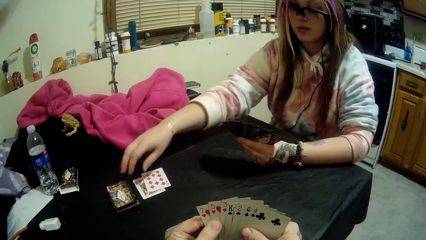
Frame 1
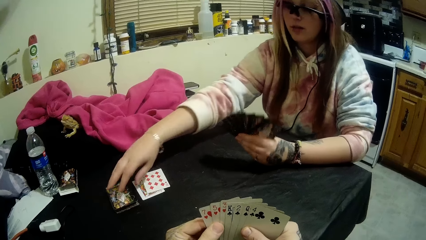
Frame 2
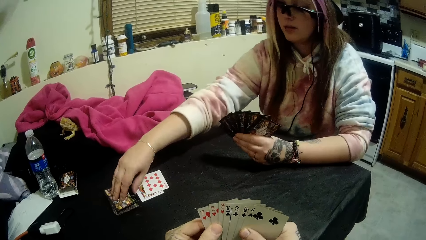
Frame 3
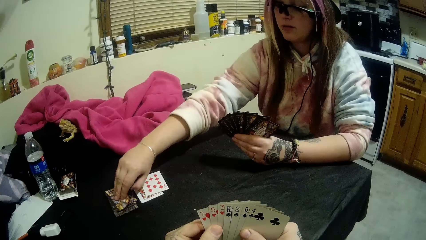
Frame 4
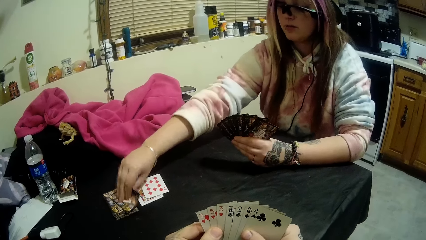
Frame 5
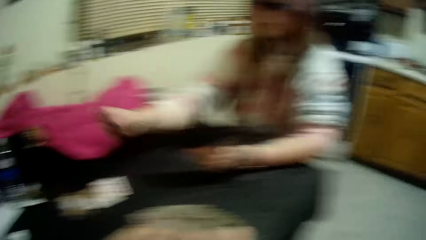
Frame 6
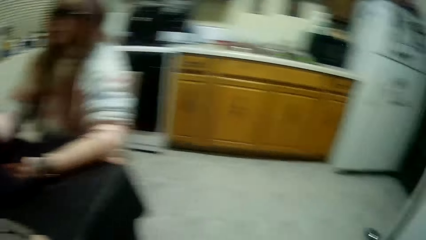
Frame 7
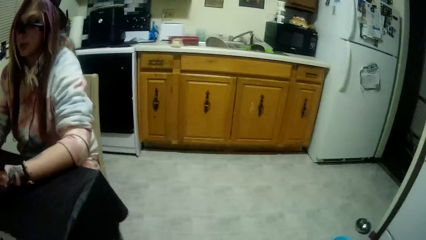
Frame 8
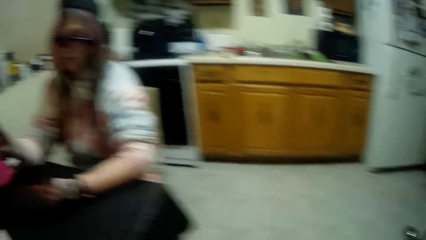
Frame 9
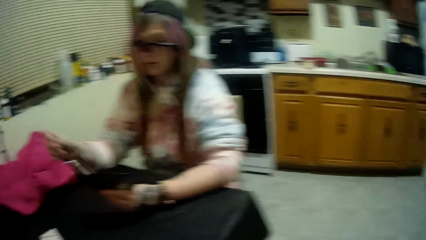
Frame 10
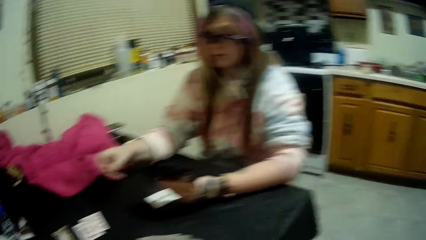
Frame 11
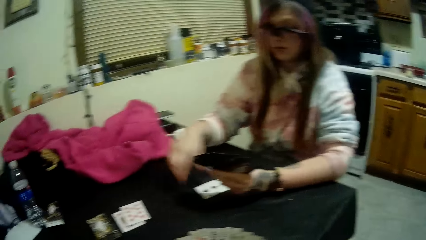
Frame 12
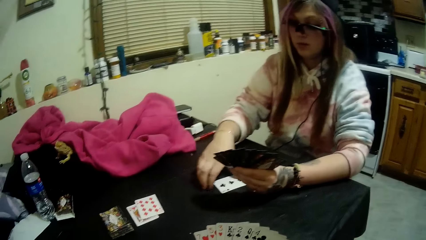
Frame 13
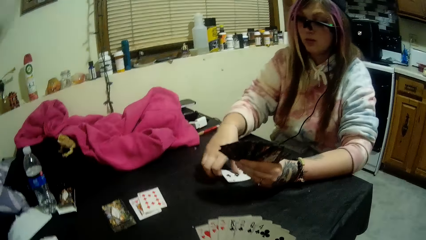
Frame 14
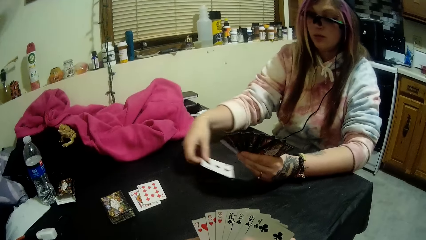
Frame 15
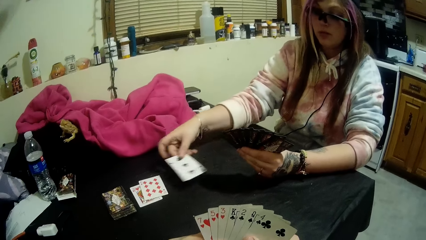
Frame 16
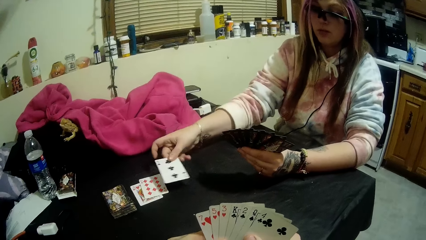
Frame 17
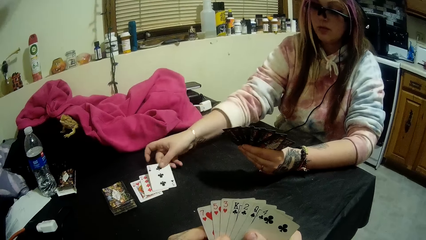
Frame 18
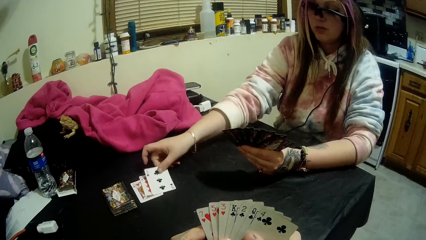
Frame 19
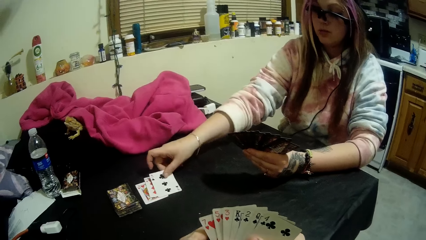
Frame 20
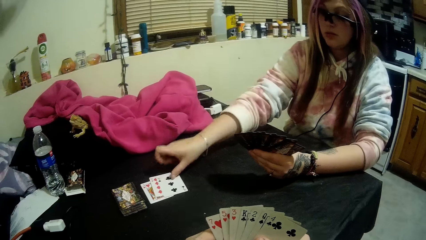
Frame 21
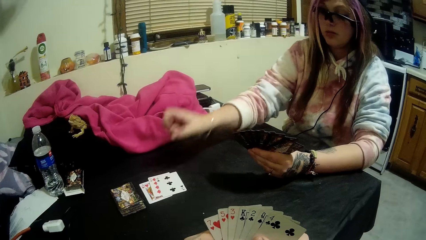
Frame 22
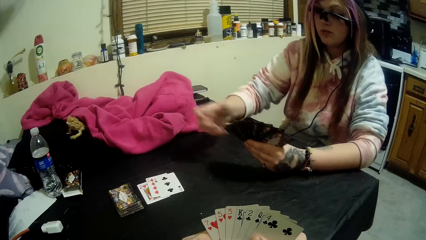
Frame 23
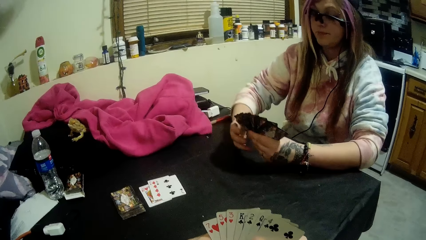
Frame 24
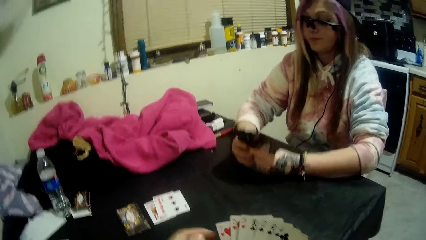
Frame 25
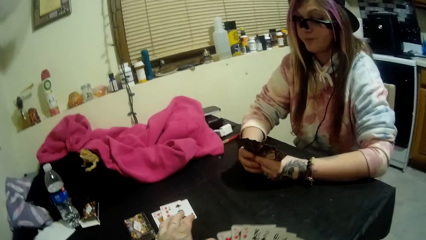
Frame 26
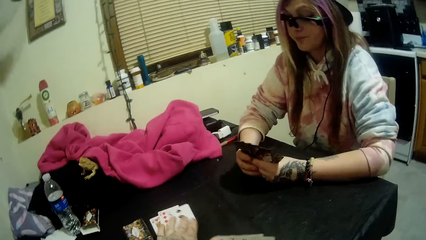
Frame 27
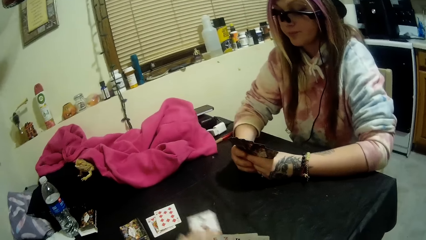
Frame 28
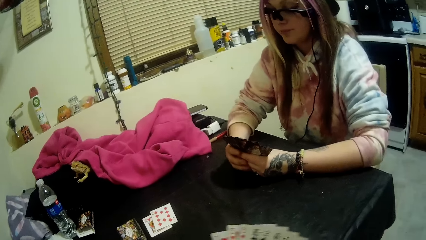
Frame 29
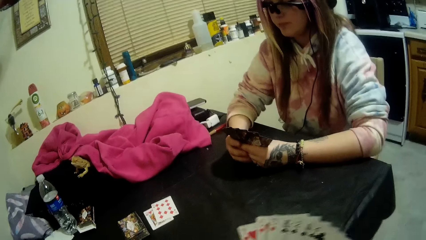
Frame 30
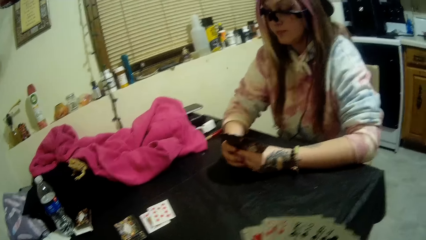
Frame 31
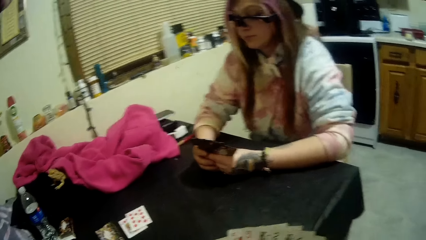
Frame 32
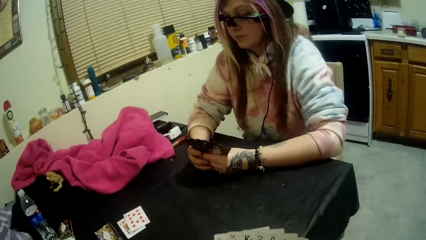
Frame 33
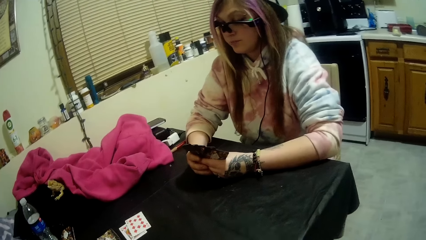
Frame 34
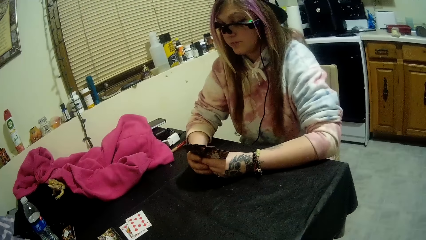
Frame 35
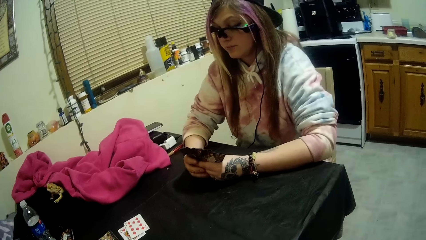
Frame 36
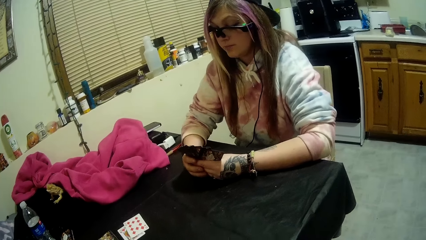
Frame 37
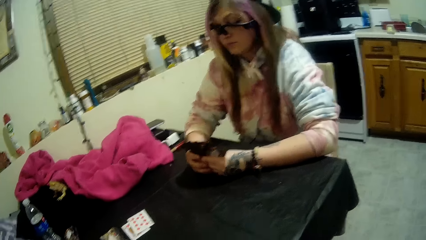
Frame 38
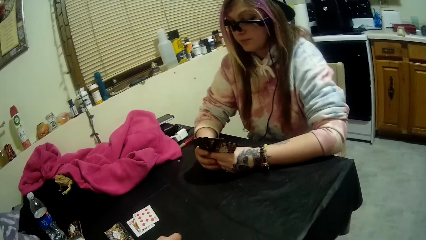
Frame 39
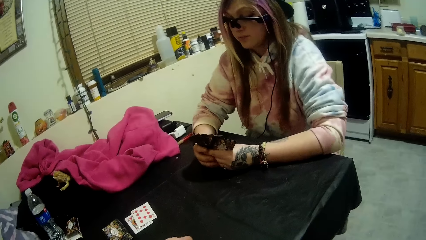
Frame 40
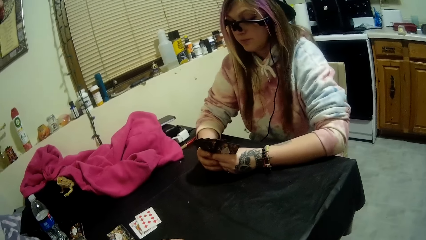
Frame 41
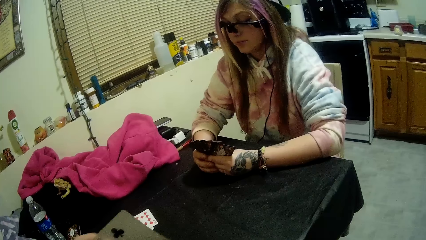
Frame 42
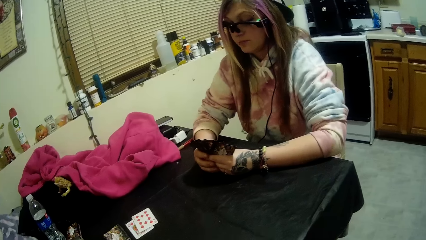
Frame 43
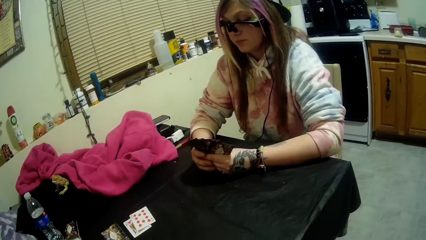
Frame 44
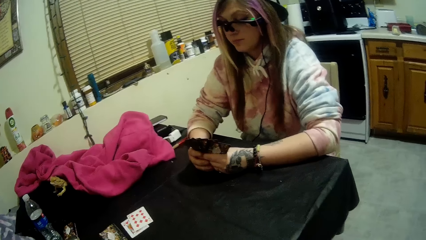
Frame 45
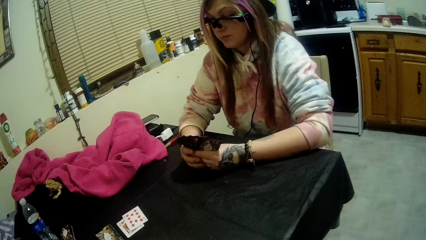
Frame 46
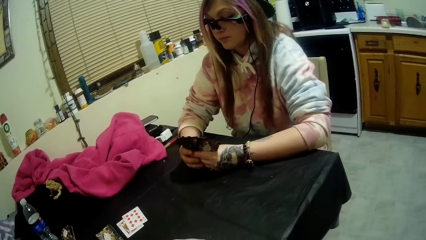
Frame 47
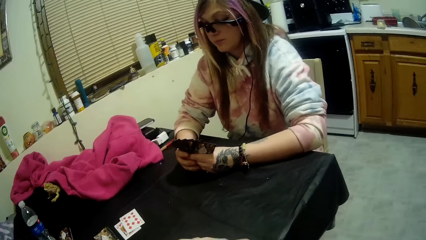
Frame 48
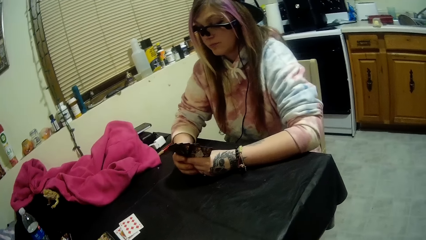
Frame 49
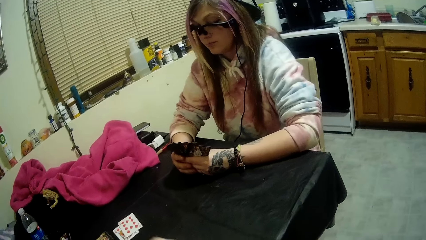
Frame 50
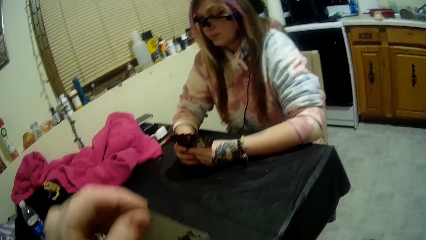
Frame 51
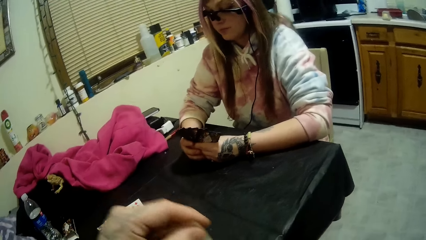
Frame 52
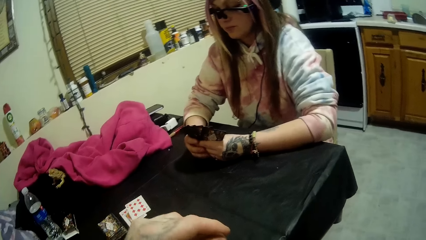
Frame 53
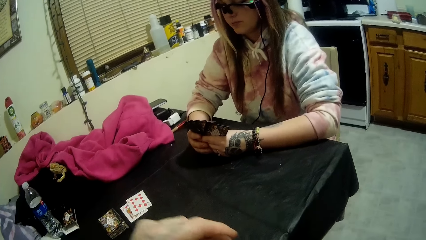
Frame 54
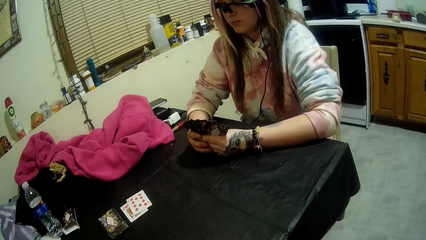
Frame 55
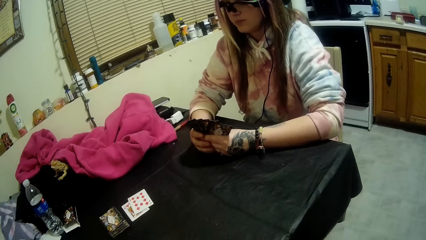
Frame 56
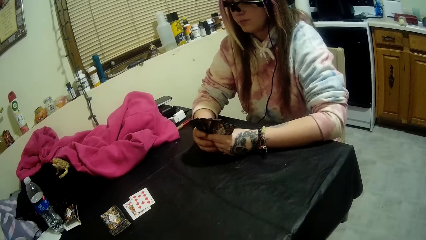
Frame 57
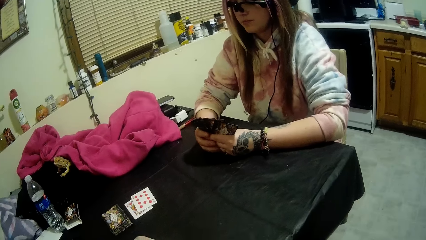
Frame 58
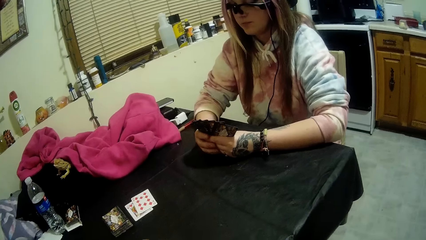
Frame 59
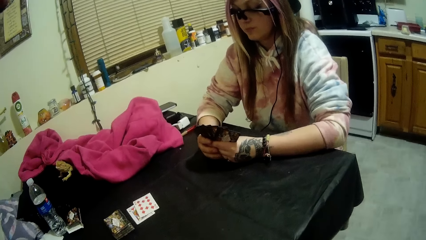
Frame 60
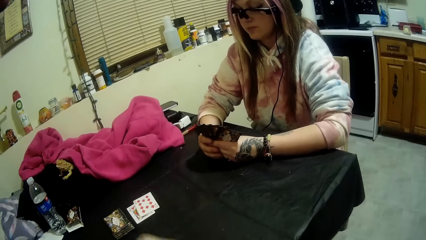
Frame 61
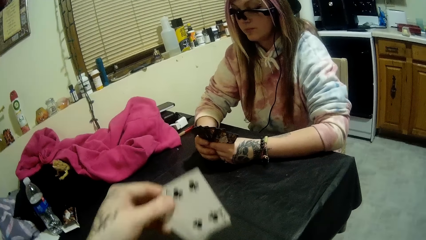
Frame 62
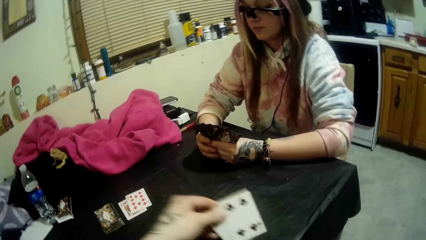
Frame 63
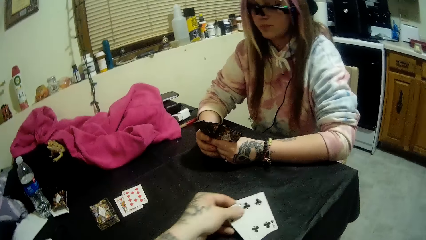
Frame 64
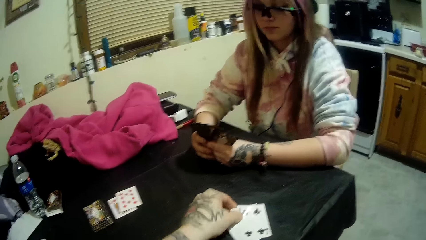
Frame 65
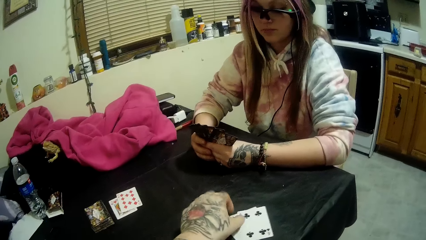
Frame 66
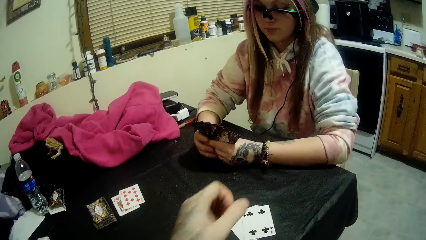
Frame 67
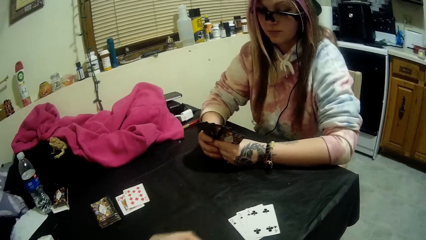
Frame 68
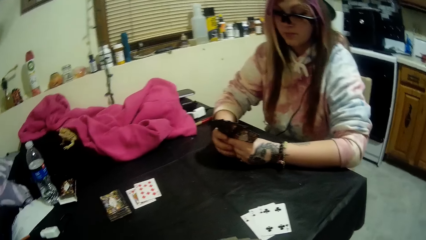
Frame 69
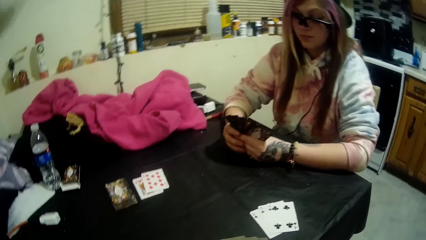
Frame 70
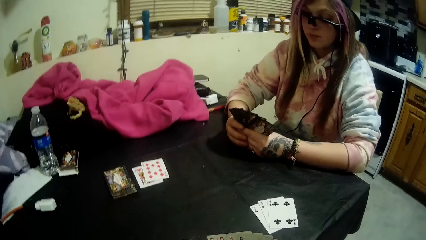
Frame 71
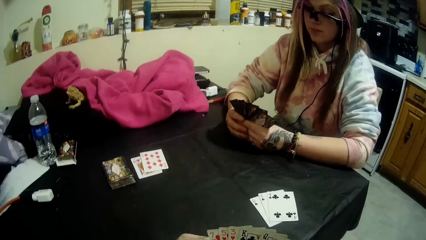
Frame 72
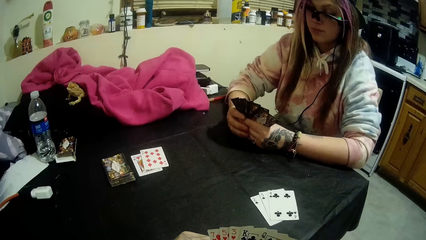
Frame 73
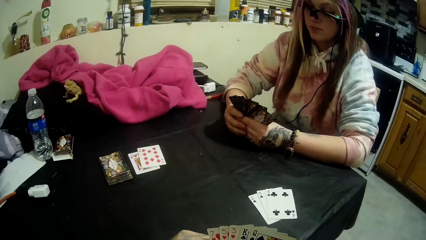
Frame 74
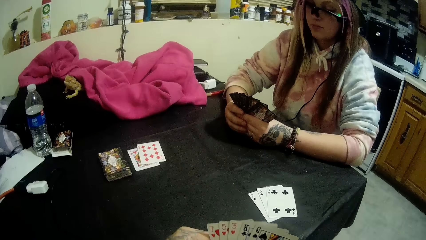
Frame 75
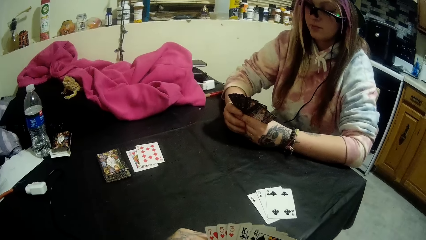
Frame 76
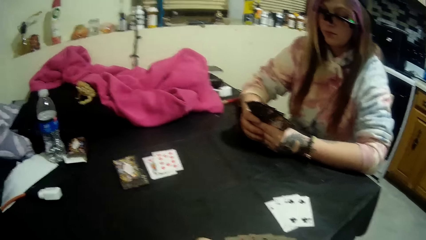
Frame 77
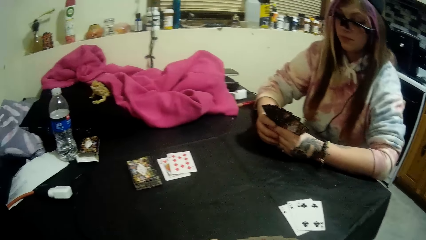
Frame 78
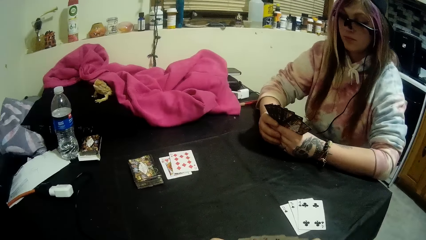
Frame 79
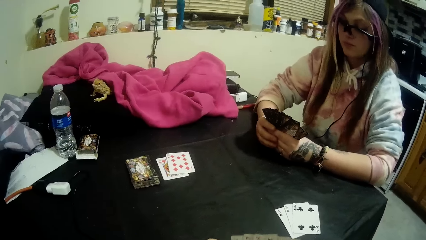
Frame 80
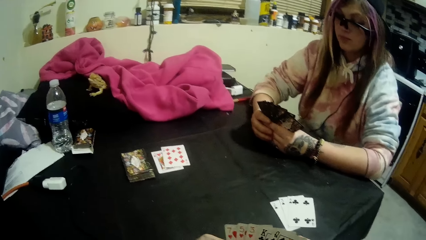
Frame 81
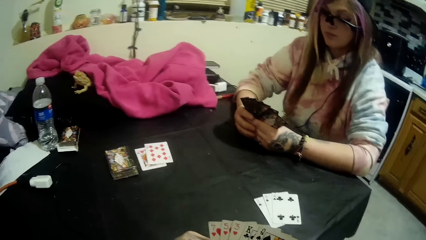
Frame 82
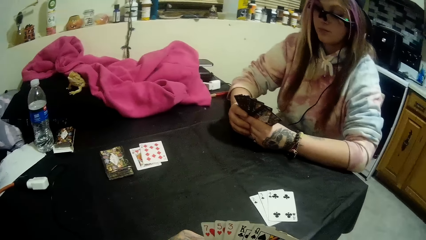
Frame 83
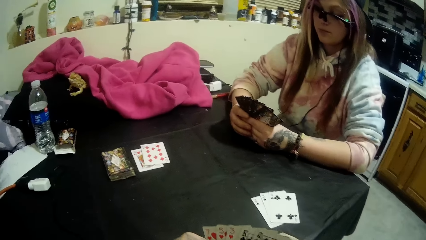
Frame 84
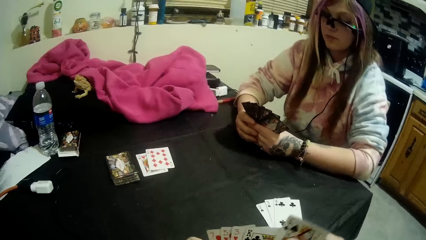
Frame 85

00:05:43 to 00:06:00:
A woman picks a card from the stack of cards with her right hand. The woman drops the card in her hand on the card beside the stack of cards. The camera wearer picks a card from the cards beside the stack of cards with his left hand. He scans through the cards in his hands. He drops some of the cards in his hands on the table.
